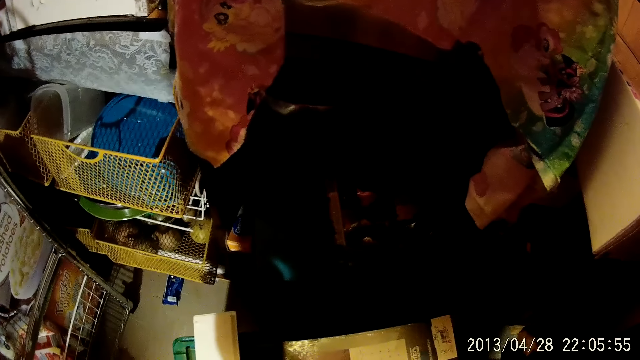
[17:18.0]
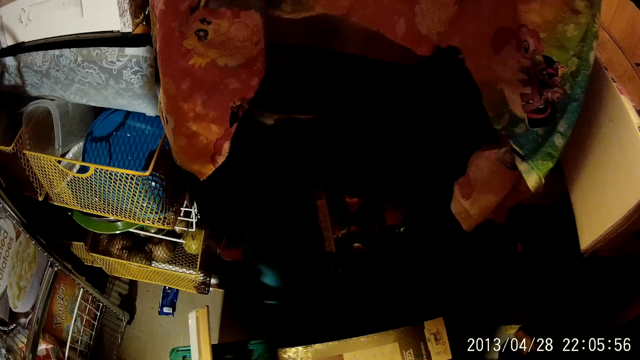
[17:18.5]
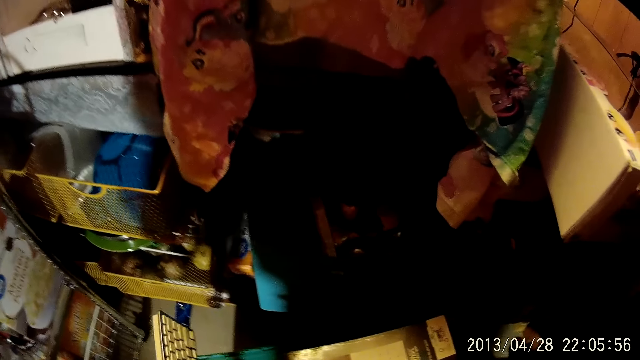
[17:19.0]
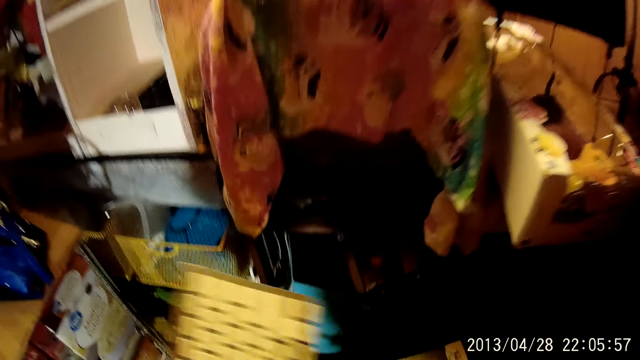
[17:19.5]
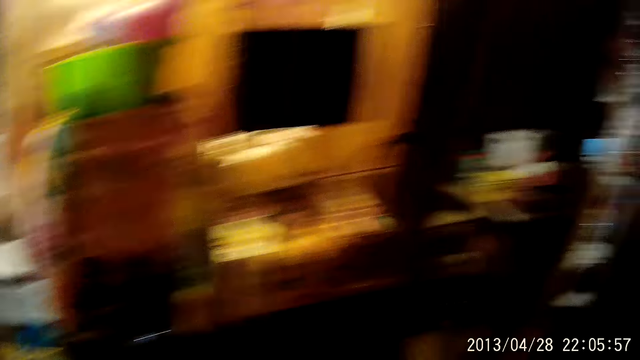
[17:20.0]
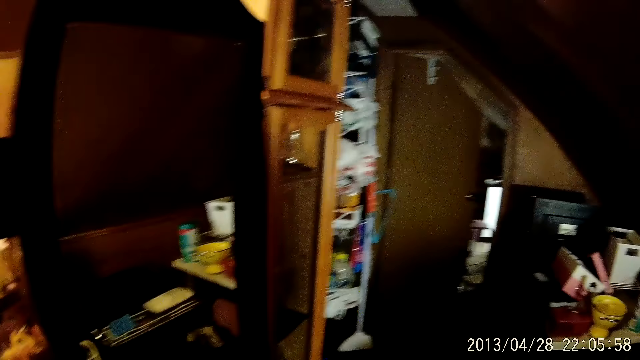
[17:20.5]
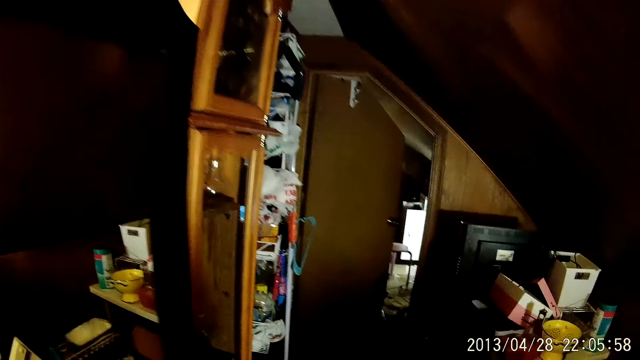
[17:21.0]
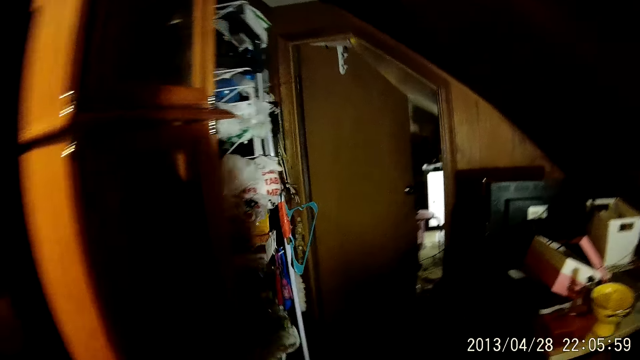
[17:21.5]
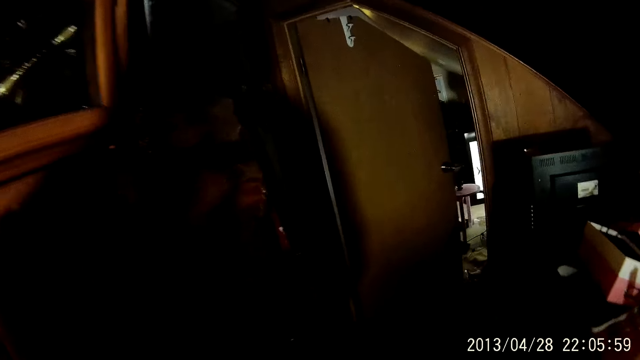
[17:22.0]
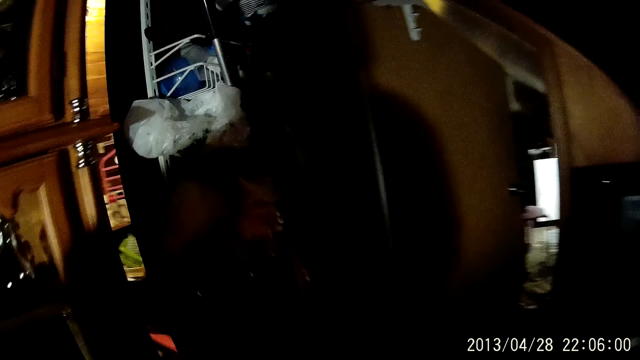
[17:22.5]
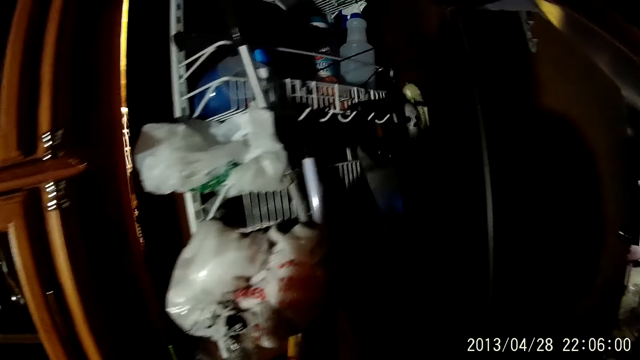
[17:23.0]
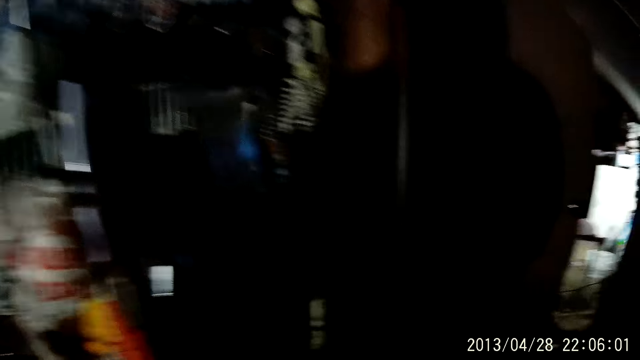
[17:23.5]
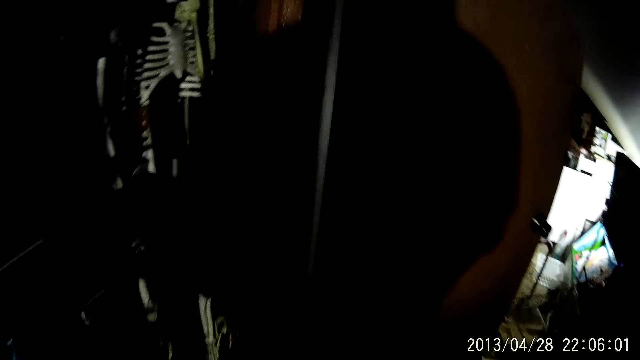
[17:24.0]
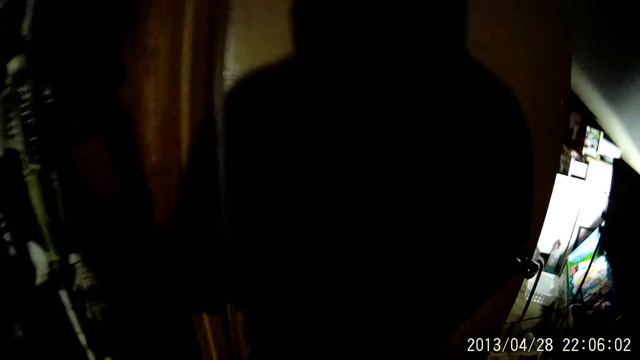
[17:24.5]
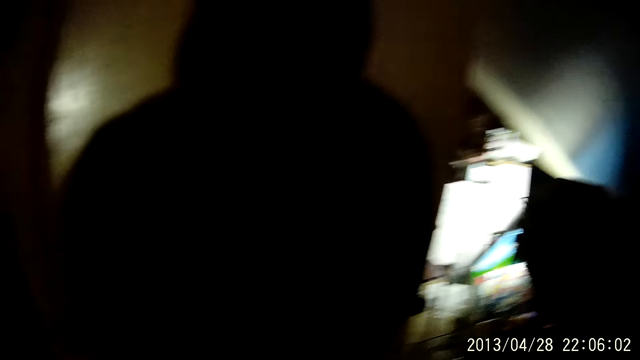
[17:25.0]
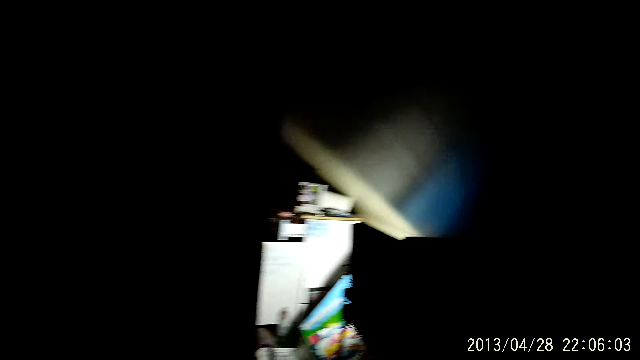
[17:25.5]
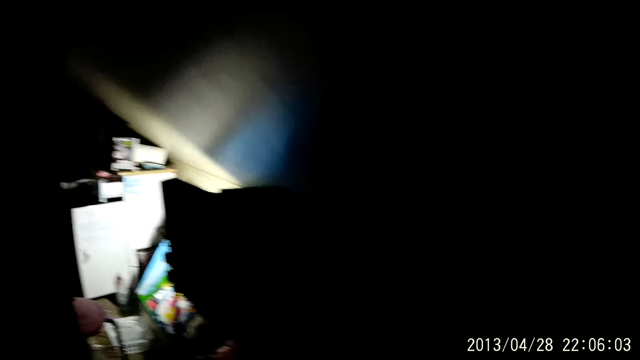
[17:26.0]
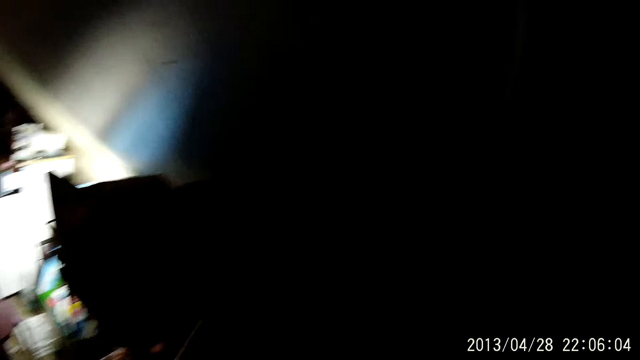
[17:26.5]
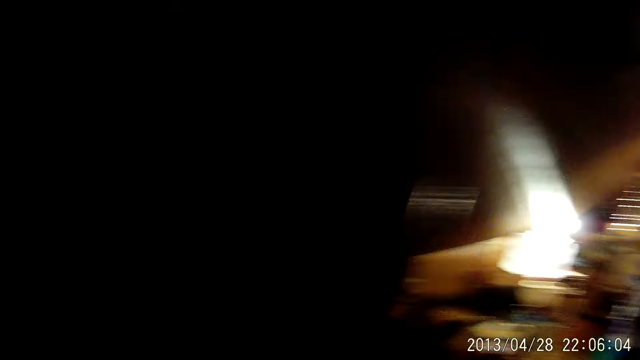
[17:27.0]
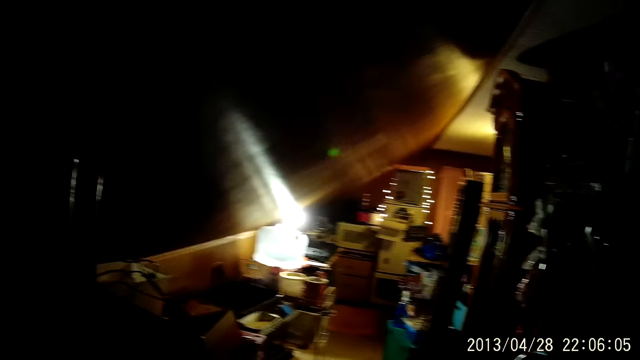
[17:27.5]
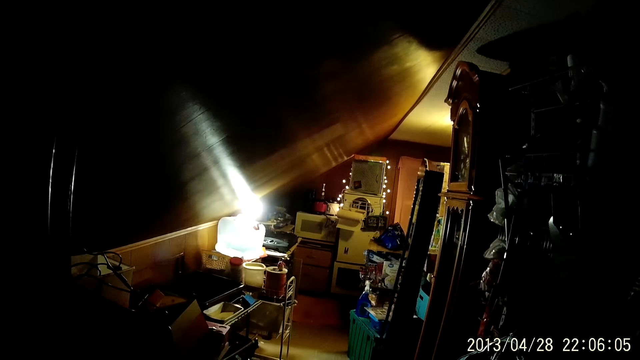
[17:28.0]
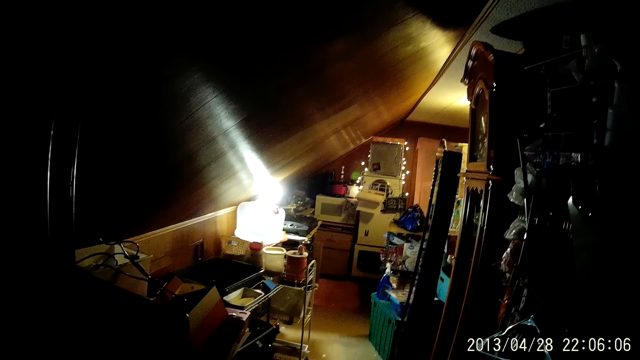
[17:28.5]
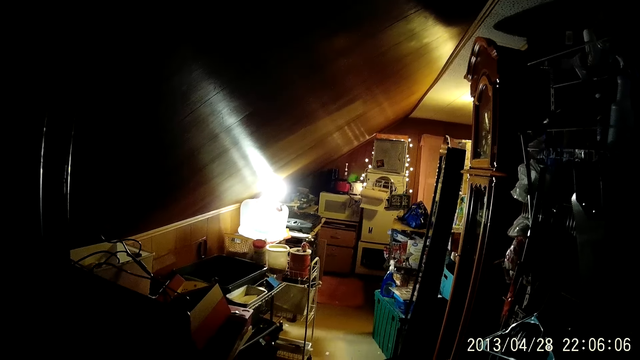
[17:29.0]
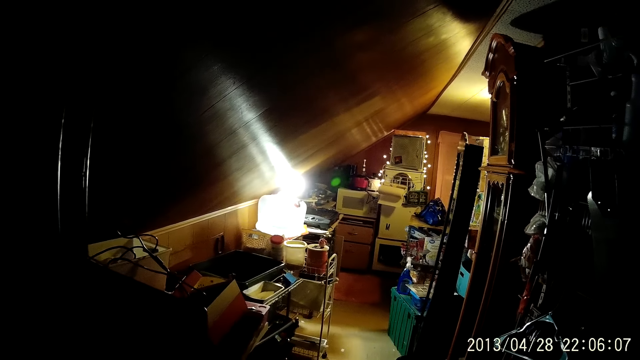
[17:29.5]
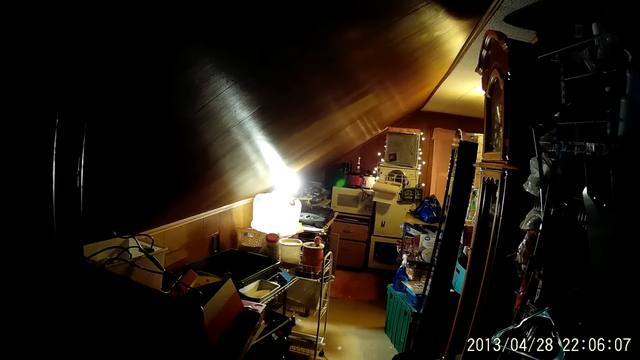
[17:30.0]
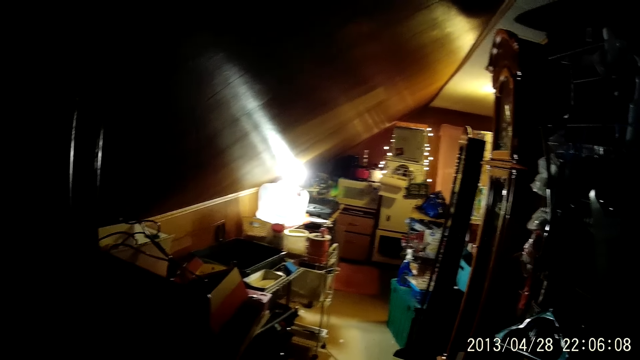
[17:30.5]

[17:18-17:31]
The camera wearer holds a book. They look around. They walk in the house. They look around.

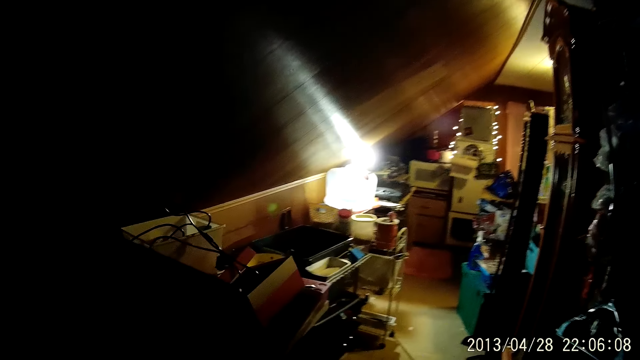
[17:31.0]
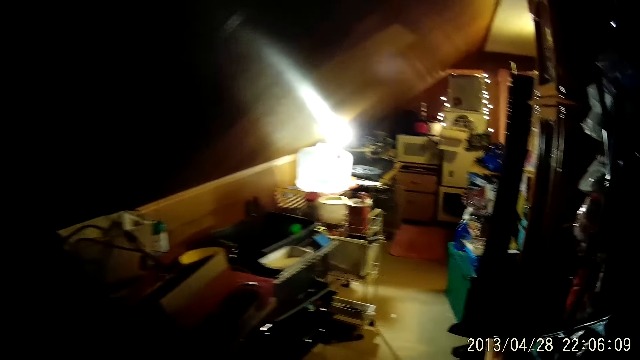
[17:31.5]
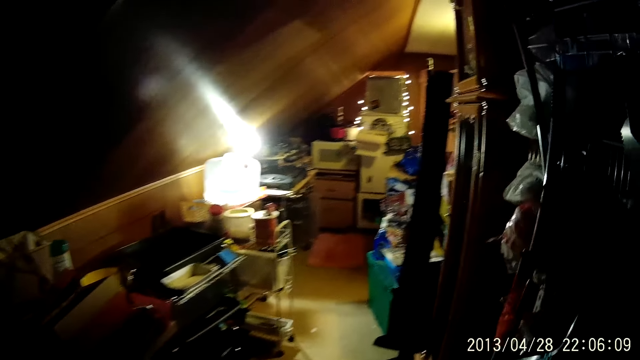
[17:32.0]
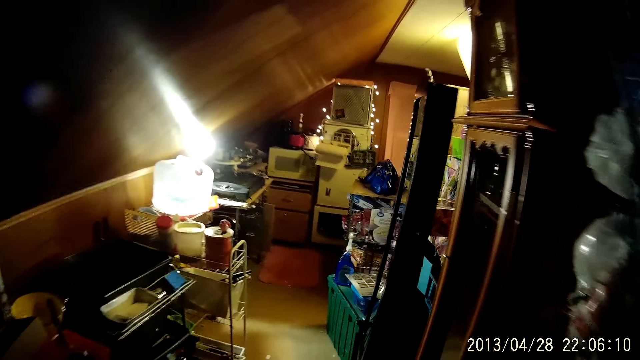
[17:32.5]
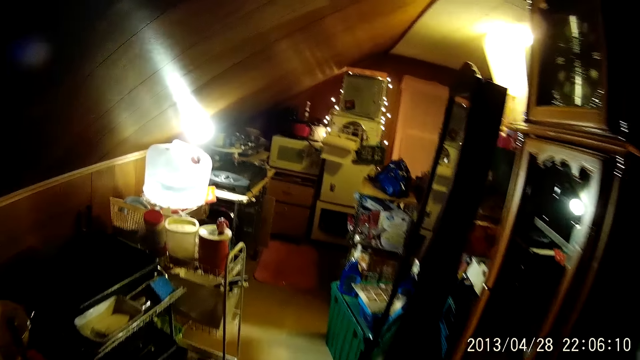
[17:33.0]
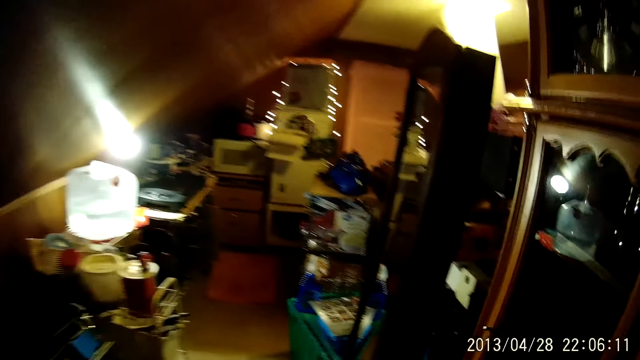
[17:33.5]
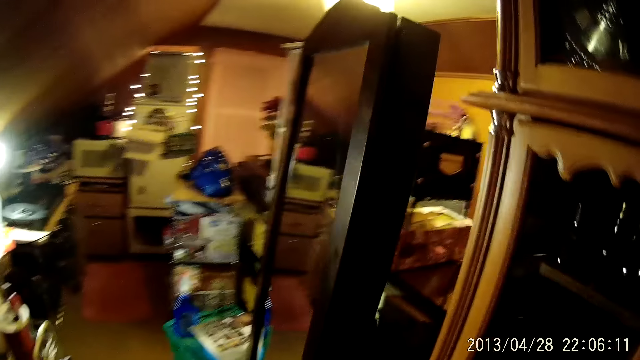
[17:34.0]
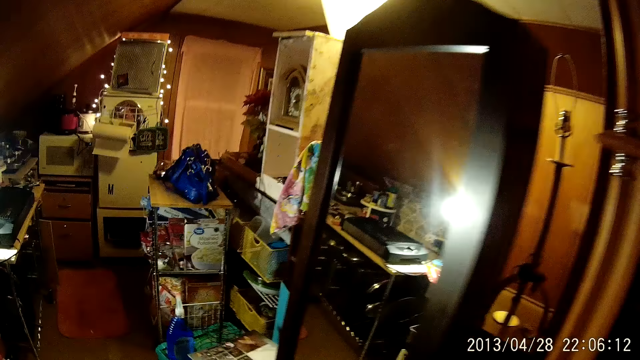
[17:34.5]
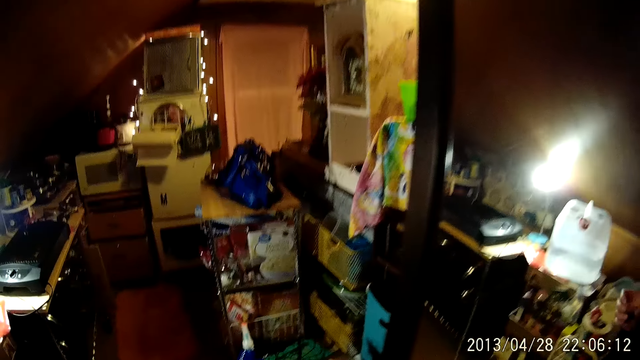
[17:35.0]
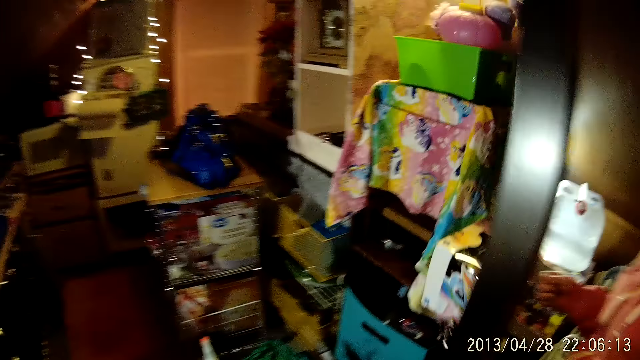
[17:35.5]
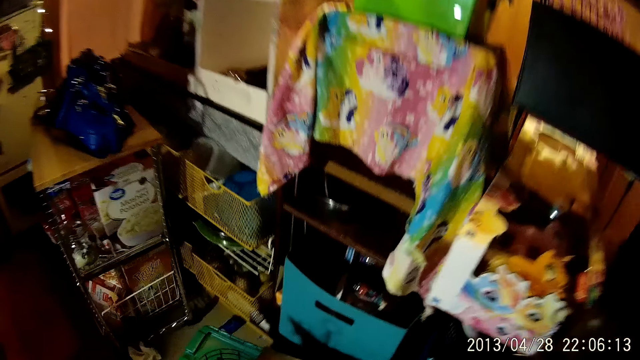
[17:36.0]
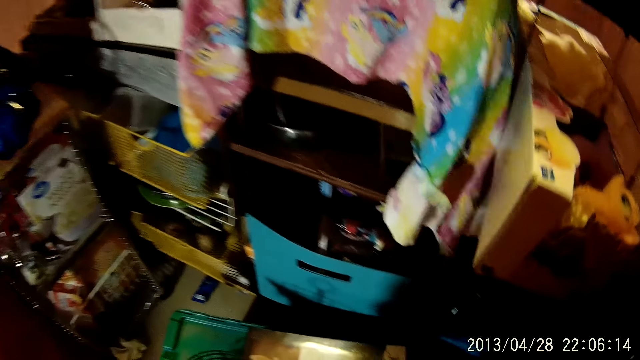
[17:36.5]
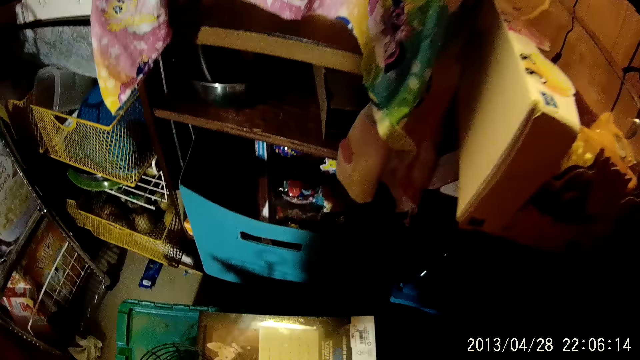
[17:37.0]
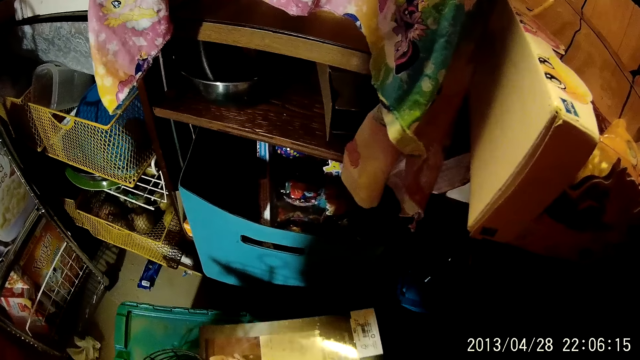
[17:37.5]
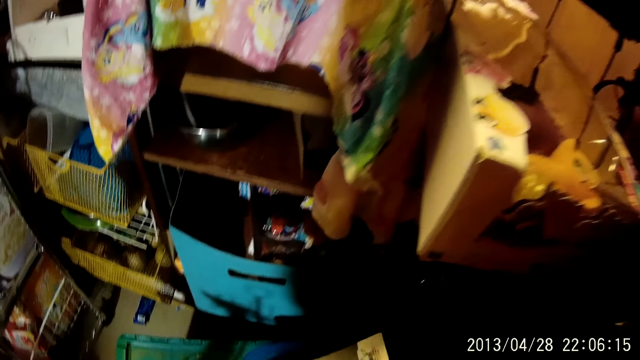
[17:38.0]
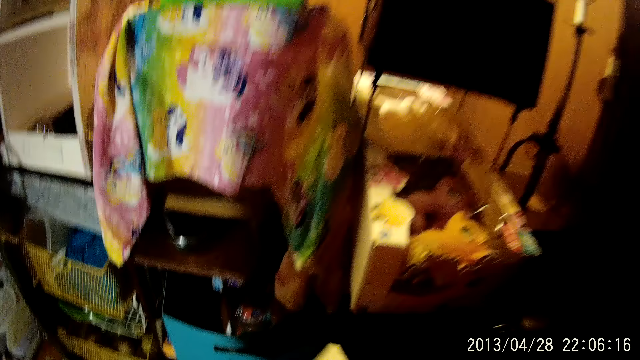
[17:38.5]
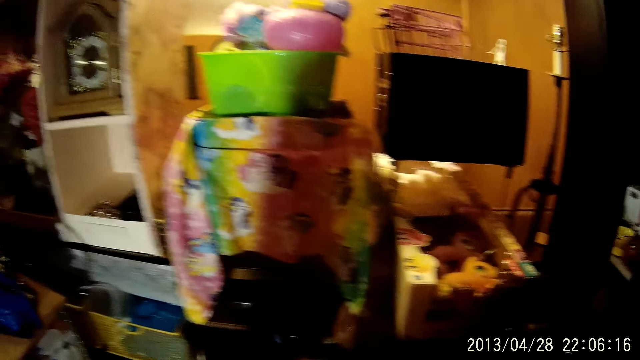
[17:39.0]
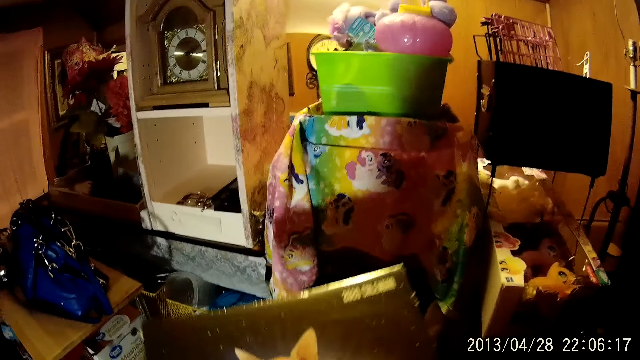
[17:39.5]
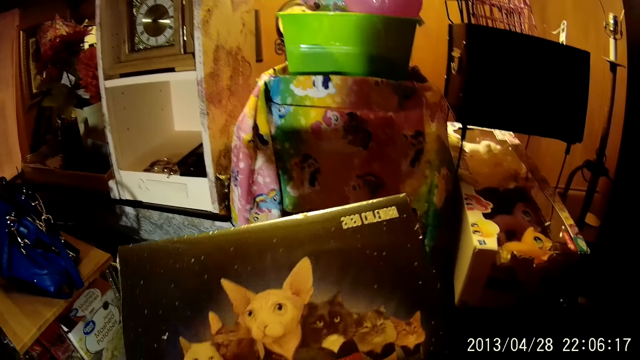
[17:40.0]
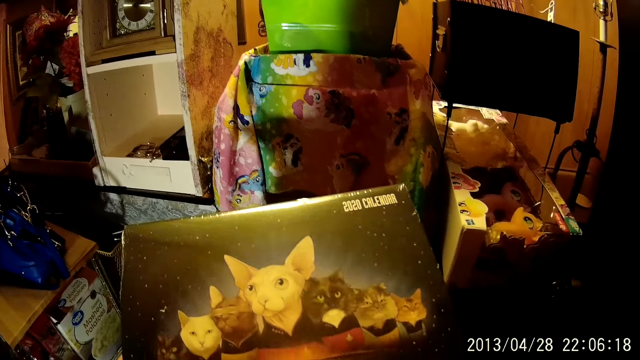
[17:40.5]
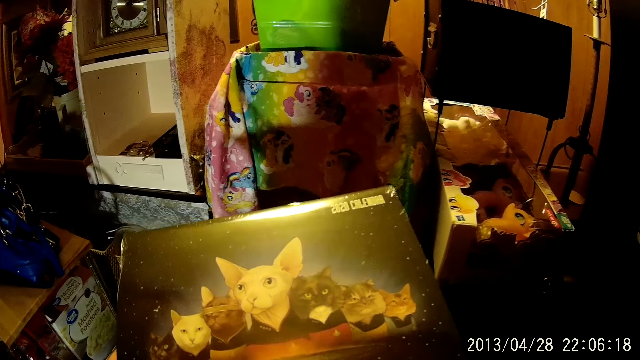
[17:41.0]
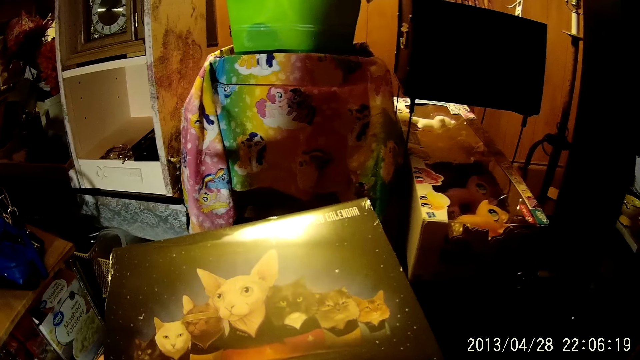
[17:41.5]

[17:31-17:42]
The camera wearer walks in the house. They hold a cardboard. They check a book.
